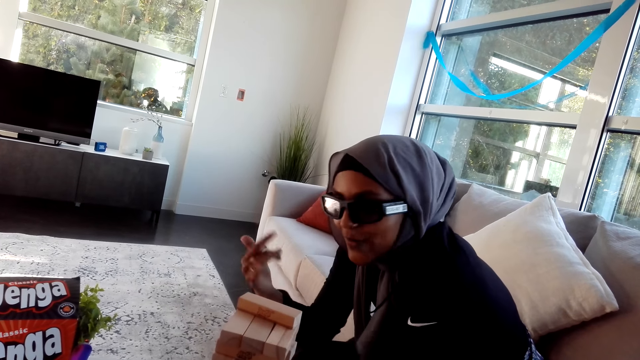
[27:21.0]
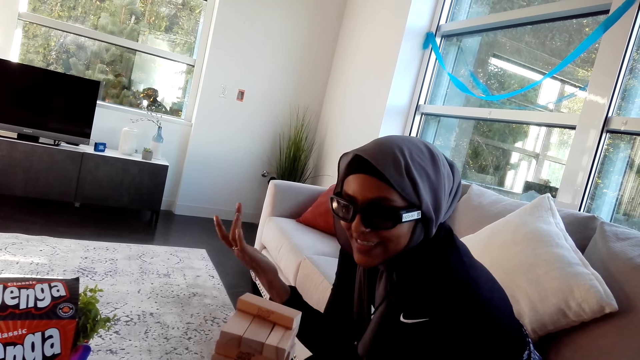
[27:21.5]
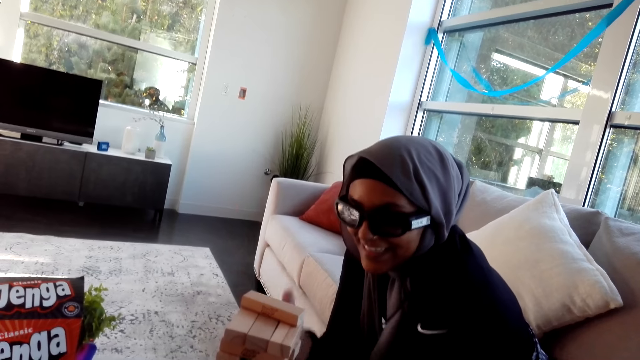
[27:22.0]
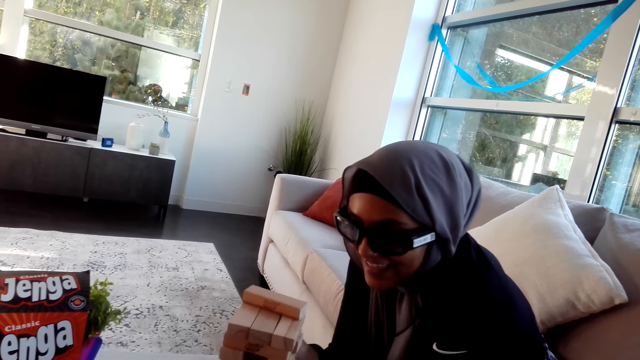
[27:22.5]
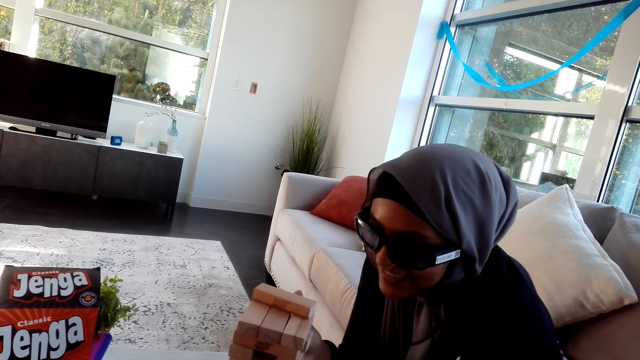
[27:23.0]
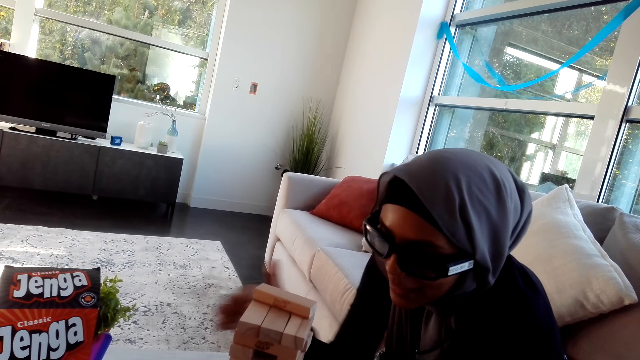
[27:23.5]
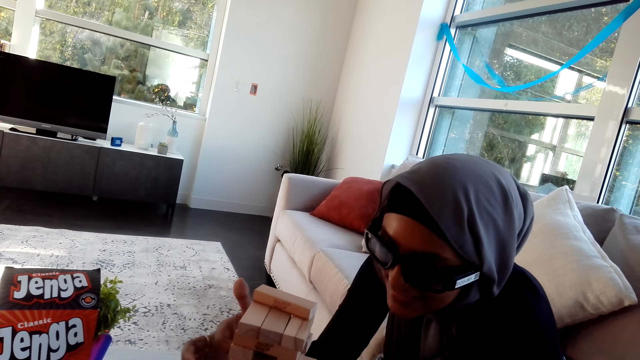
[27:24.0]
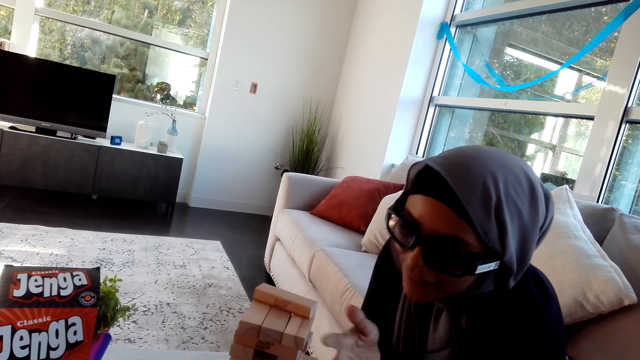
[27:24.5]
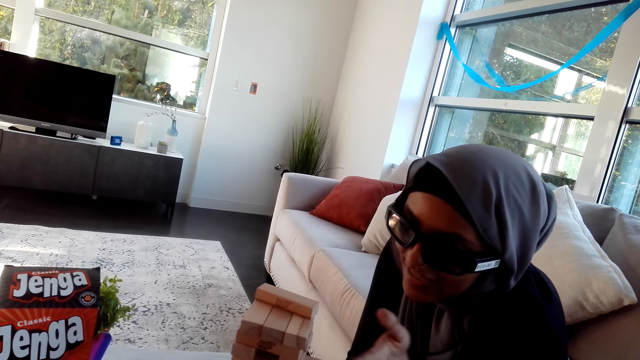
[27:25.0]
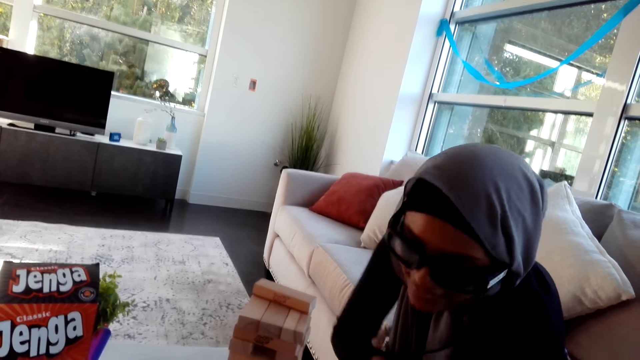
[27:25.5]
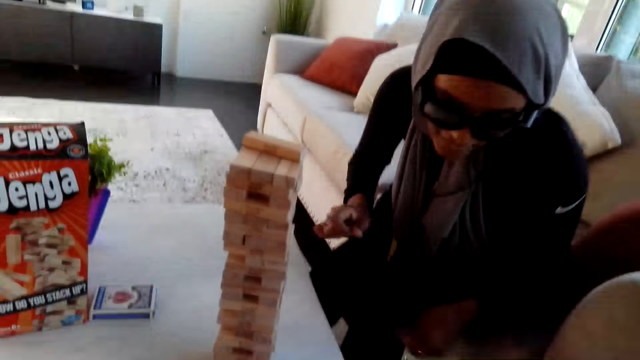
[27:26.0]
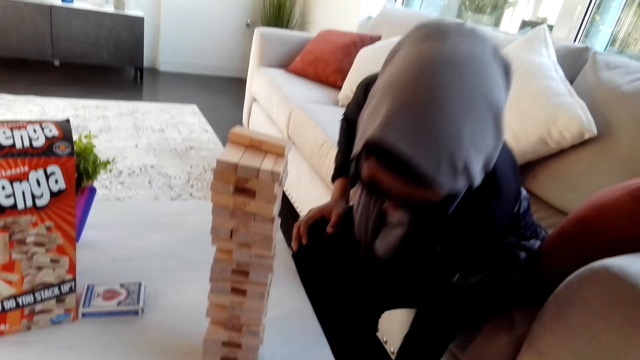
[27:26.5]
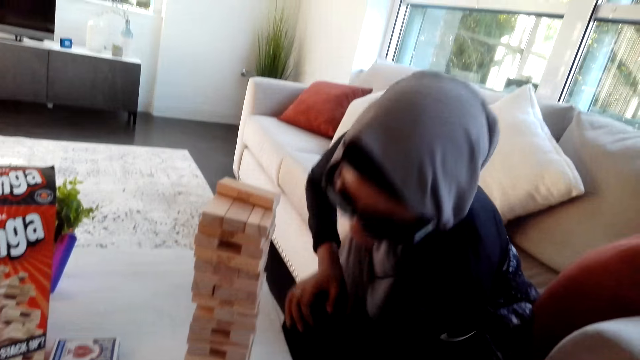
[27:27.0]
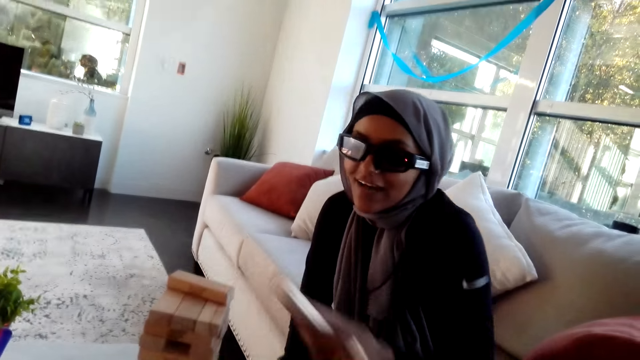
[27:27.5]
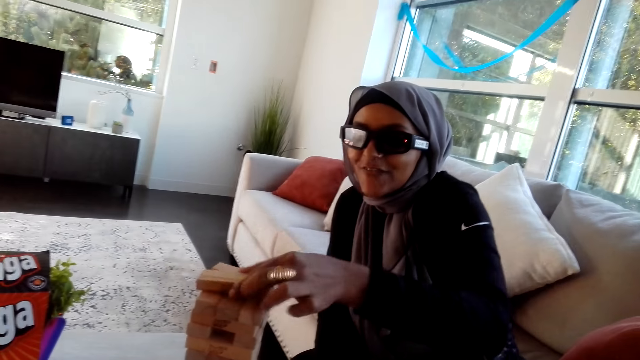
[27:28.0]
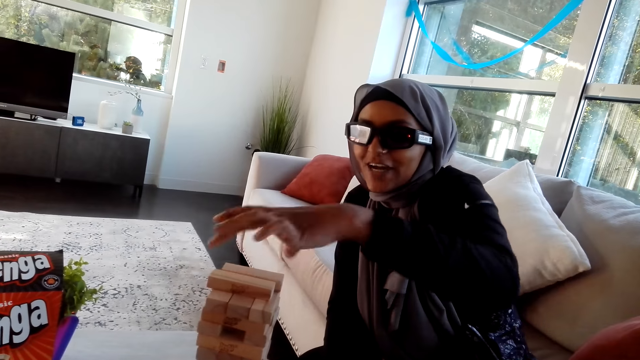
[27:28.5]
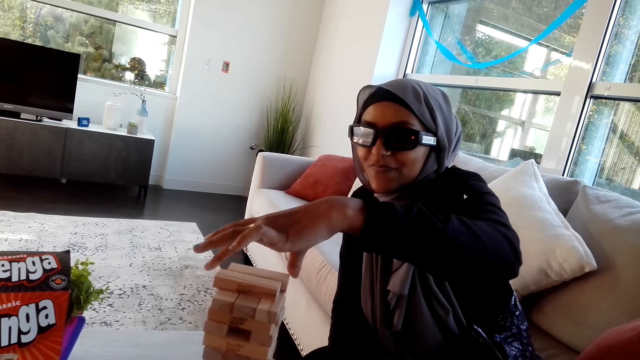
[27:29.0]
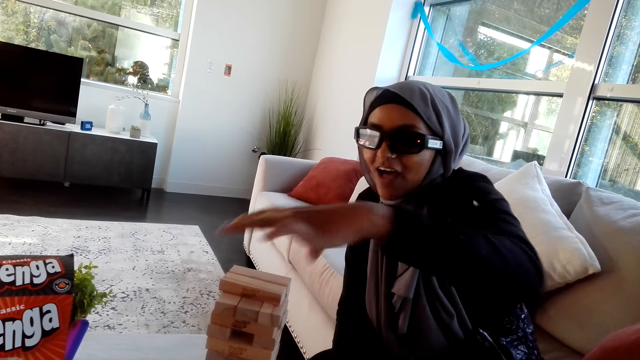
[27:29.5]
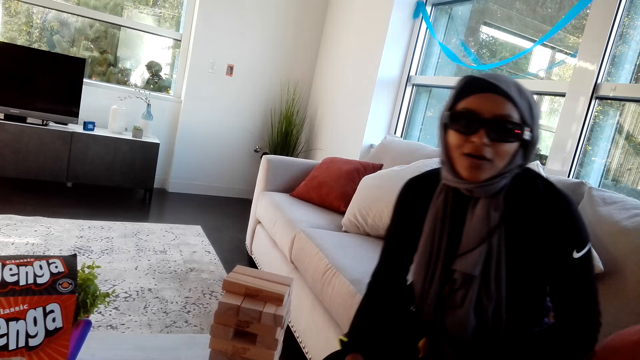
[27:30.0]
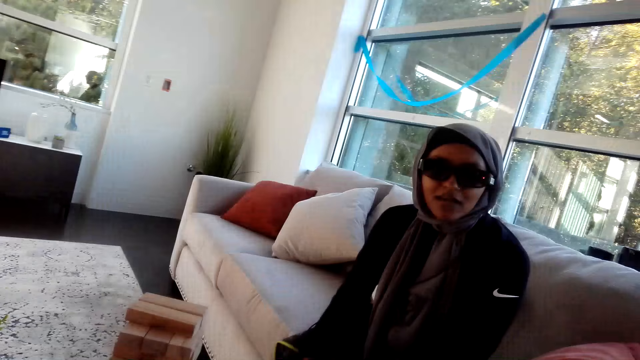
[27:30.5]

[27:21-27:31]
The camera wearer picks up a wood of the jenga game. A person plays the tumbling tower game with the camera wearer.

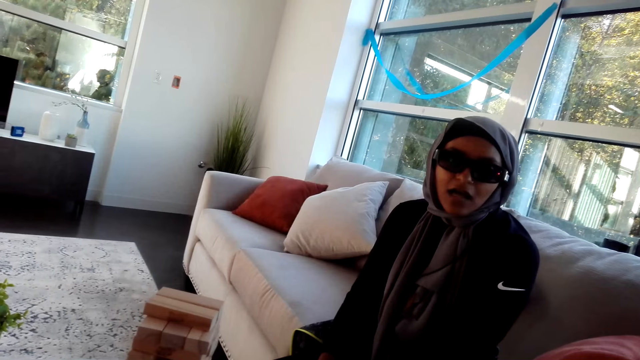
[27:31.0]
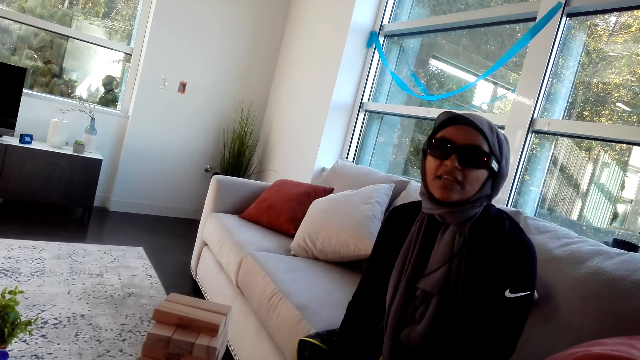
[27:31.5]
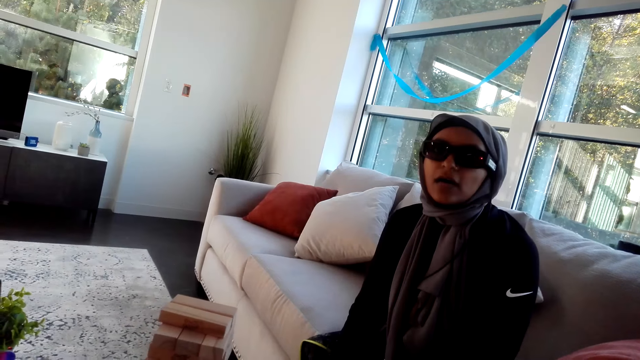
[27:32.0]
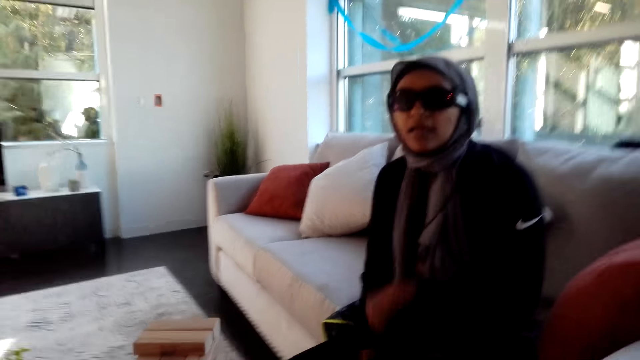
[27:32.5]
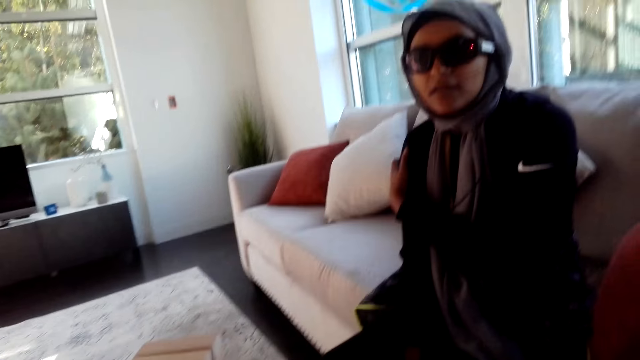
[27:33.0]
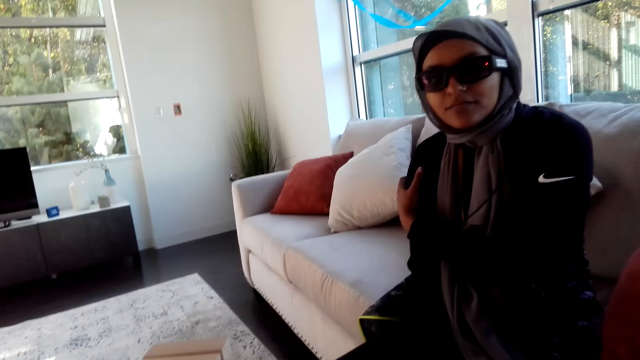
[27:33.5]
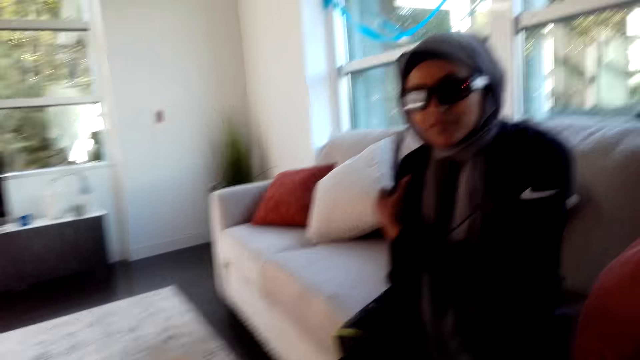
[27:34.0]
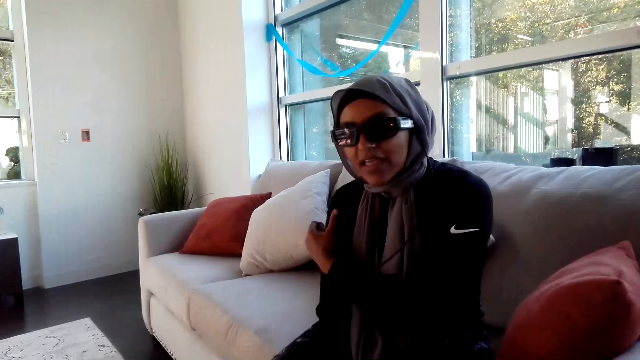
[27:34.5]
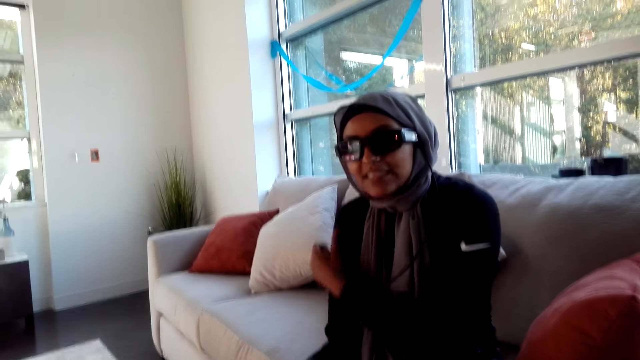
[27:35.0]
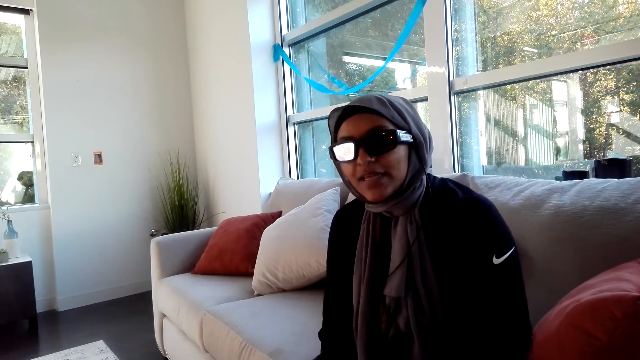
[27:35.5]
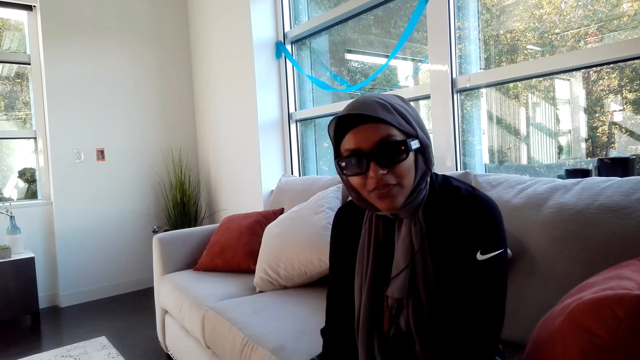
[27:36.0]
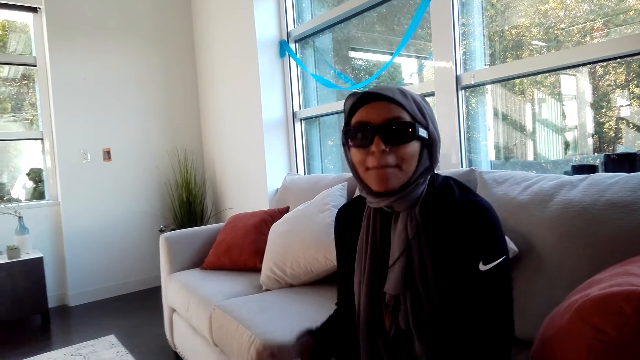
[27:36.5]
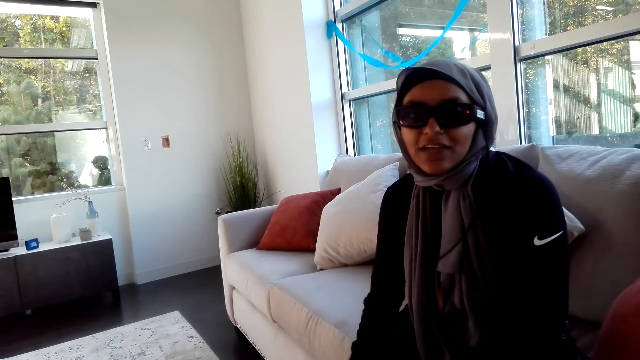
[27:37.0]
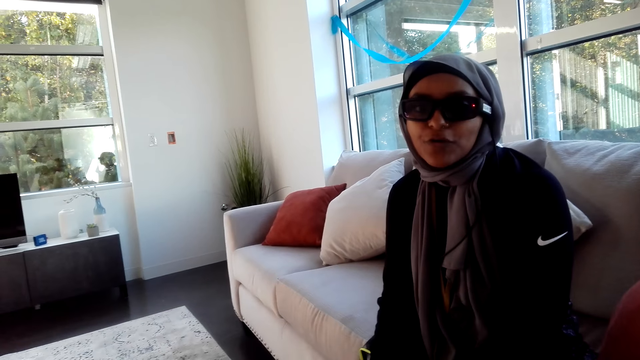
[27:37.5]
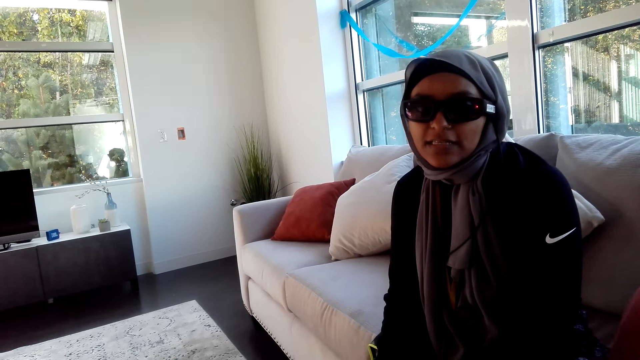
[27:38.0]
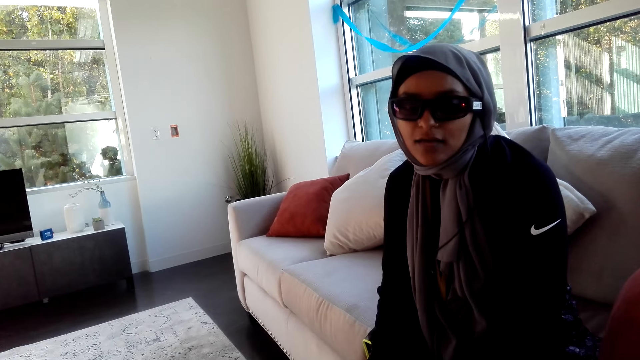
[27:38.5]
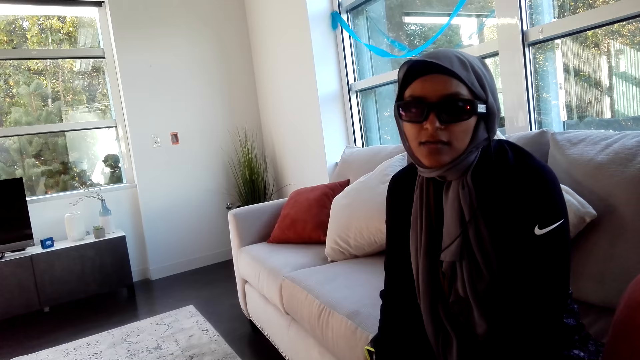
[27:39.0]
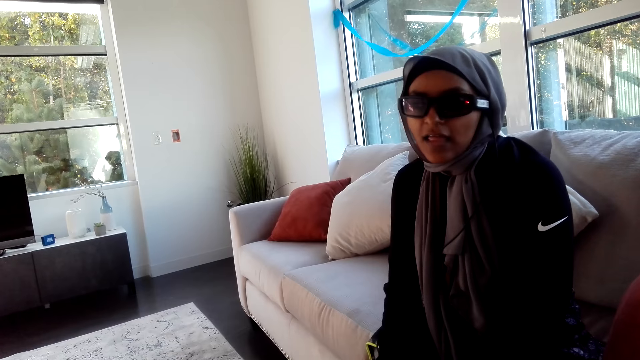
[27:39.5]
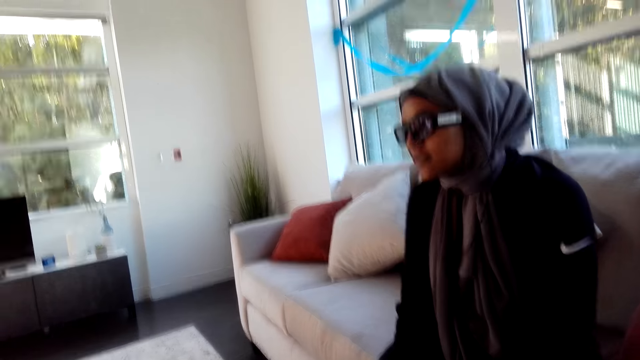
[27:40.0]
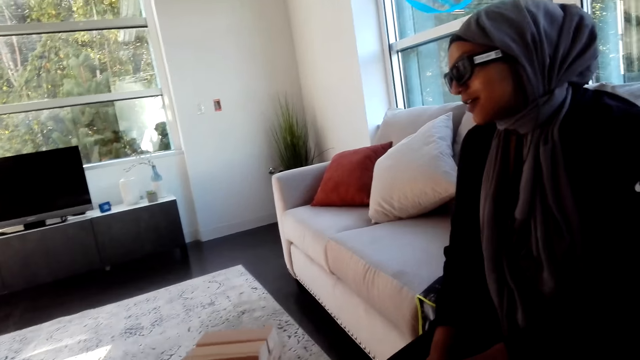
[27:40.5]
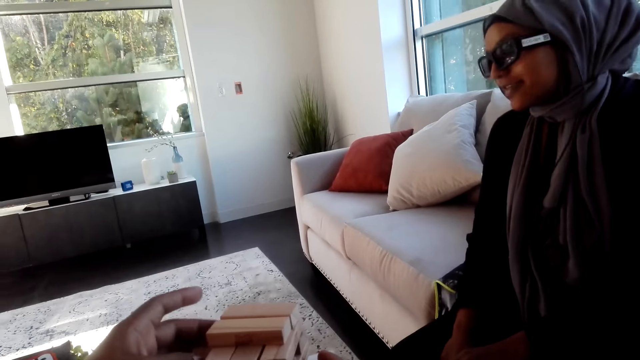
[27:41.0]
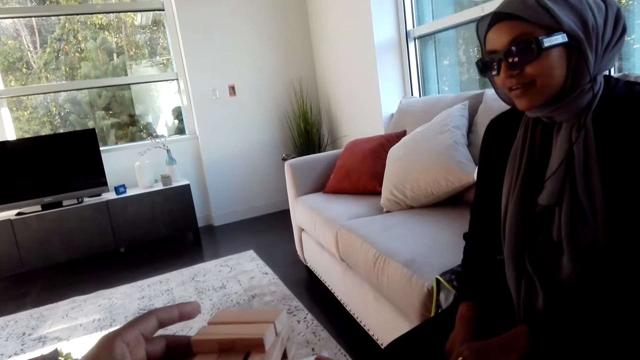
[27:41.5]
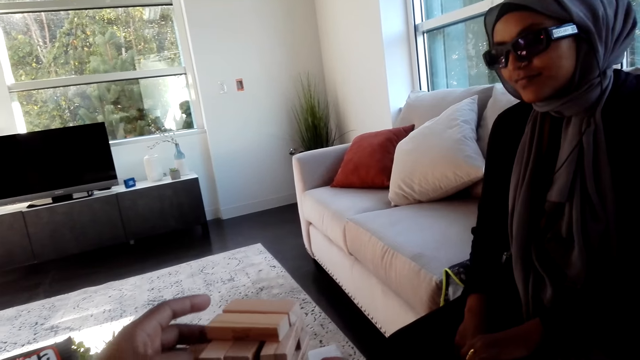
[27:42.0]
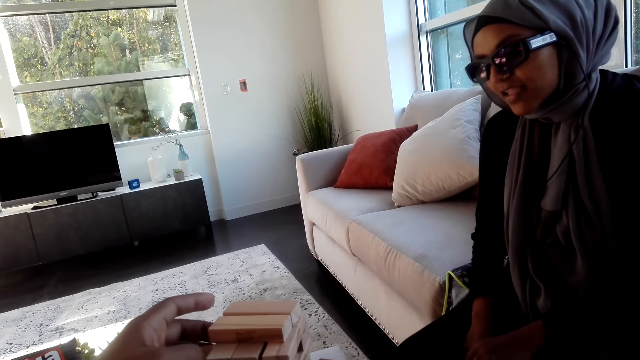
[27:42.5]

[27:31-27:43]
The camera wearer talks to a person. The person talks to the camera wearer. The camera wearer plays the tumbling tower game and talks.
